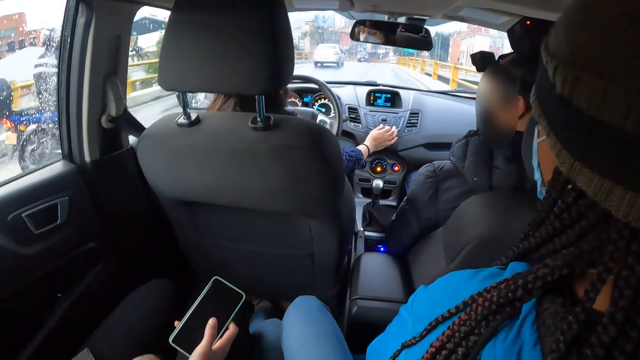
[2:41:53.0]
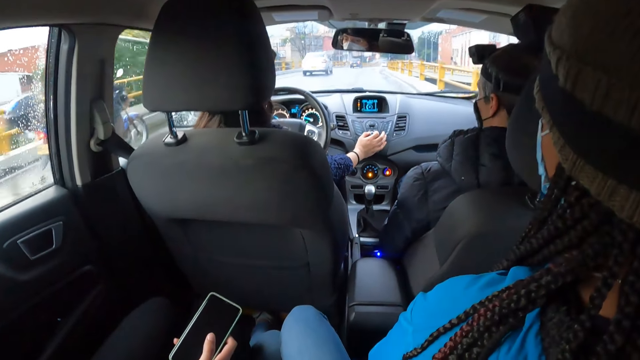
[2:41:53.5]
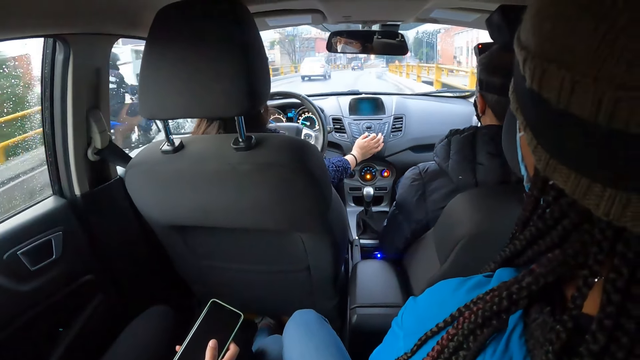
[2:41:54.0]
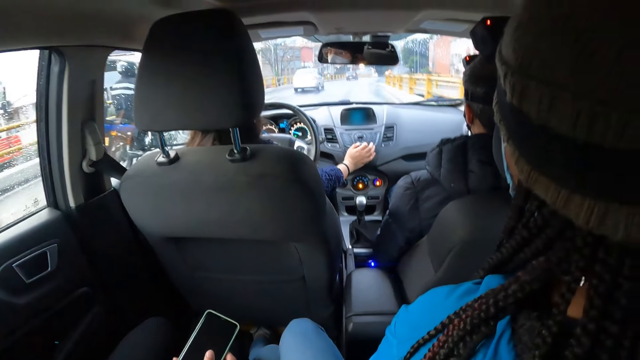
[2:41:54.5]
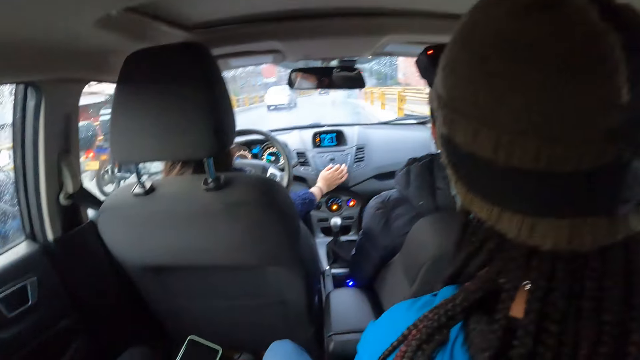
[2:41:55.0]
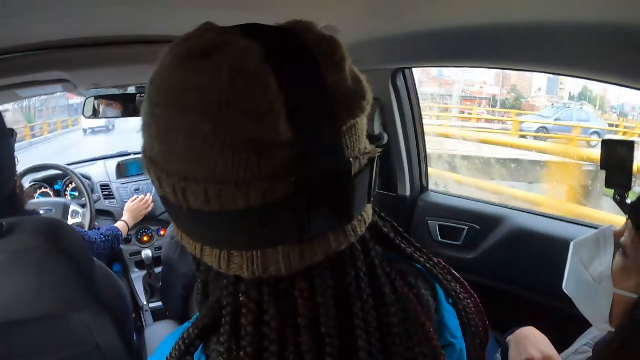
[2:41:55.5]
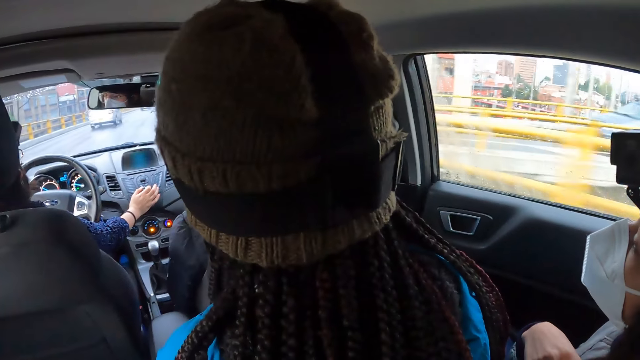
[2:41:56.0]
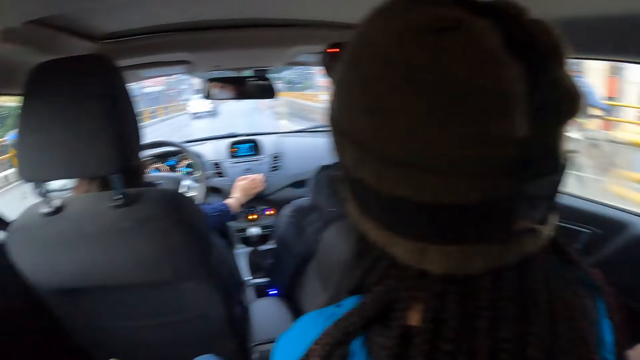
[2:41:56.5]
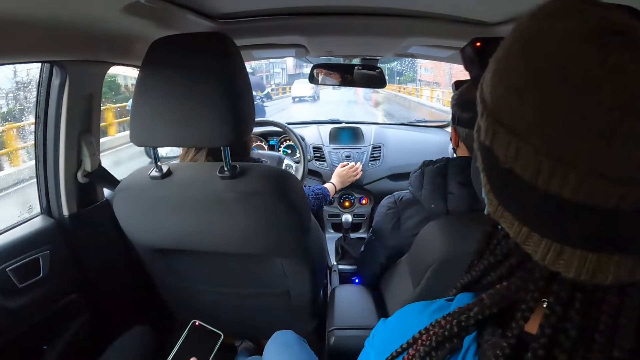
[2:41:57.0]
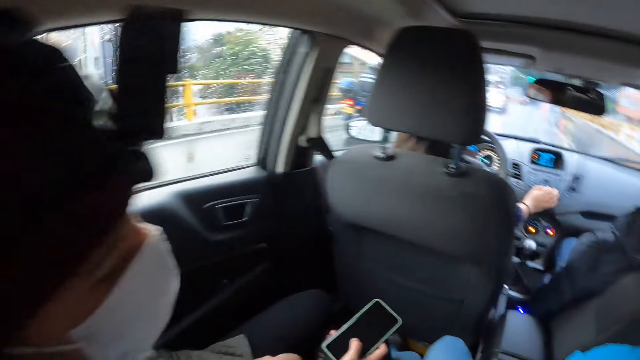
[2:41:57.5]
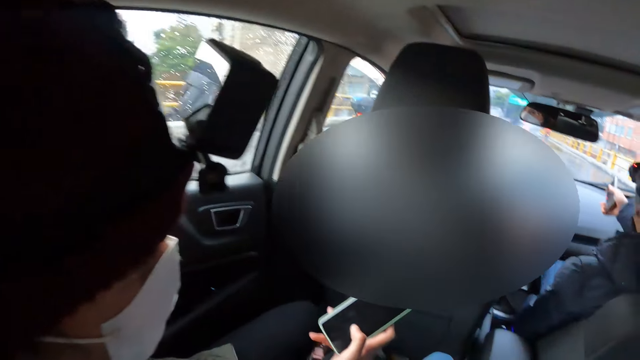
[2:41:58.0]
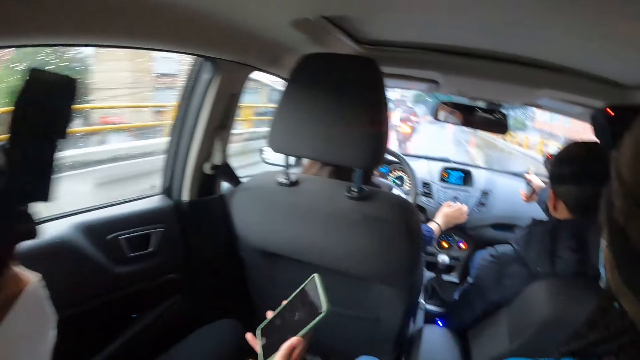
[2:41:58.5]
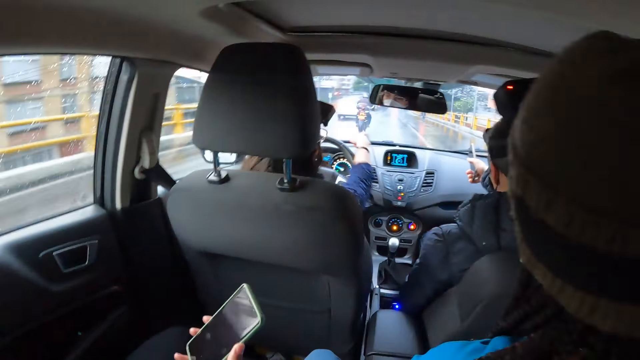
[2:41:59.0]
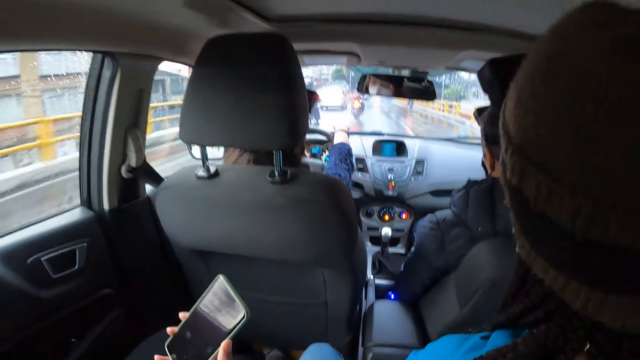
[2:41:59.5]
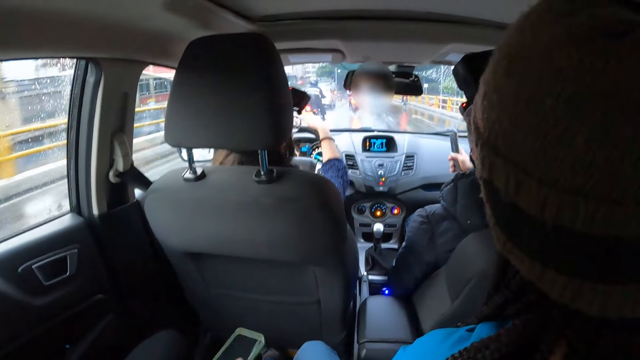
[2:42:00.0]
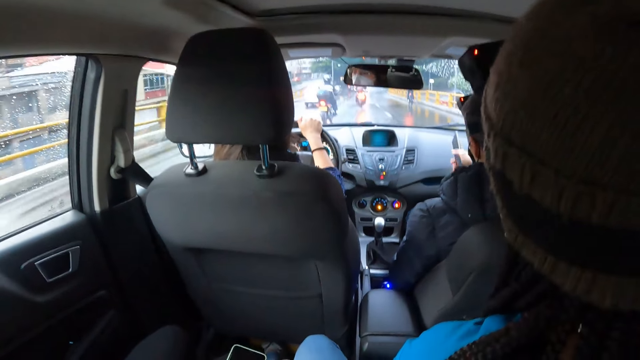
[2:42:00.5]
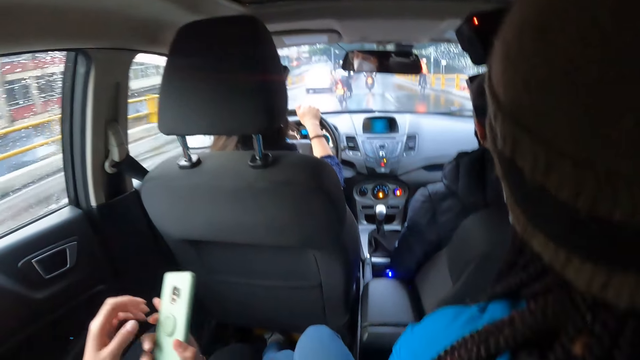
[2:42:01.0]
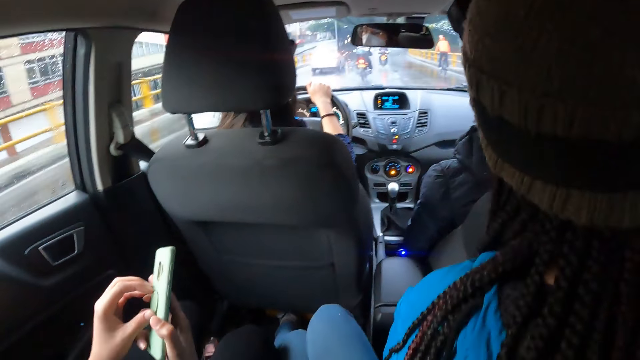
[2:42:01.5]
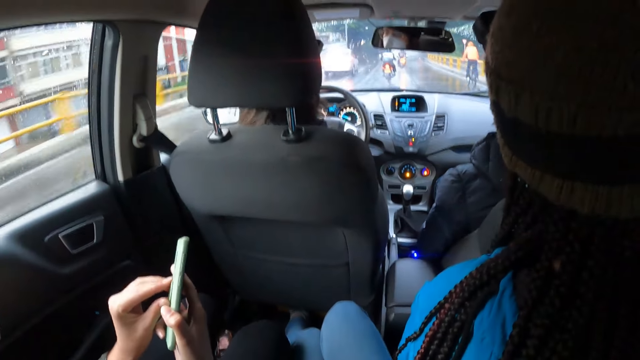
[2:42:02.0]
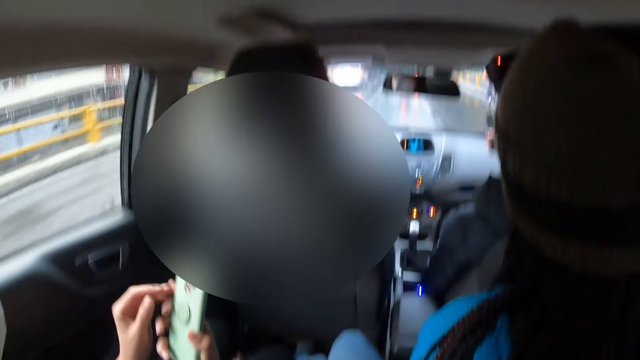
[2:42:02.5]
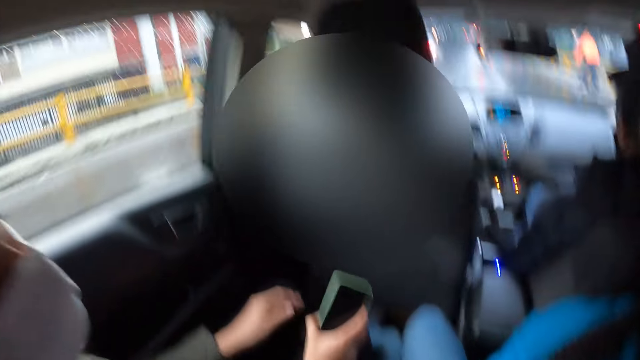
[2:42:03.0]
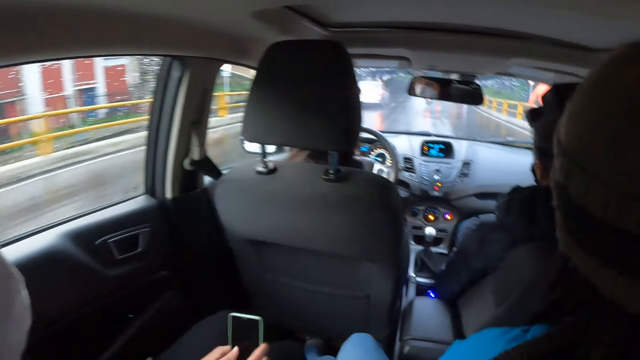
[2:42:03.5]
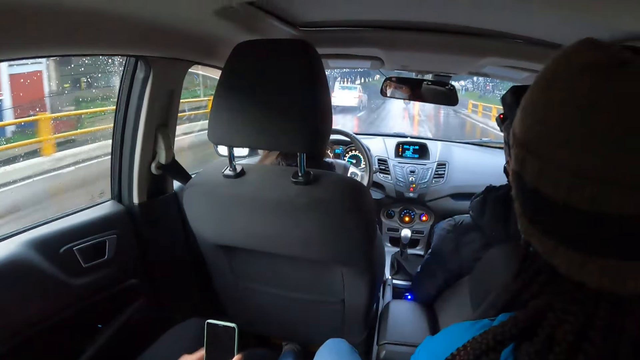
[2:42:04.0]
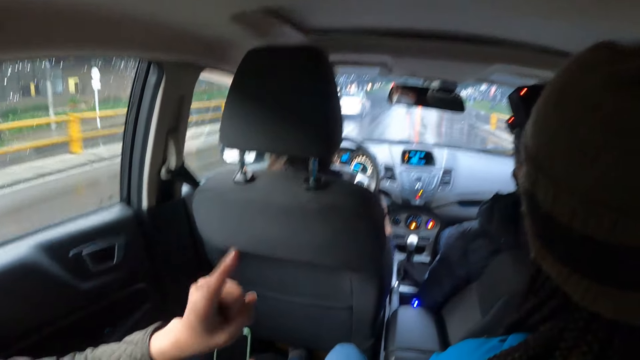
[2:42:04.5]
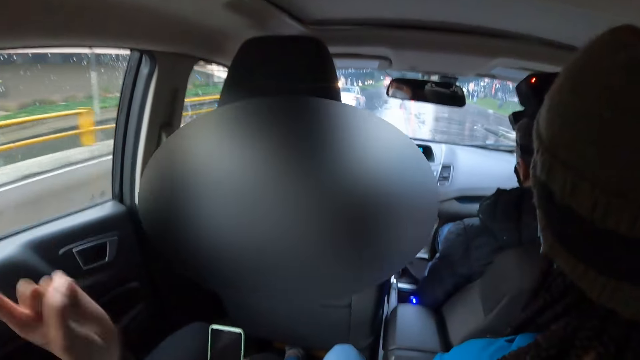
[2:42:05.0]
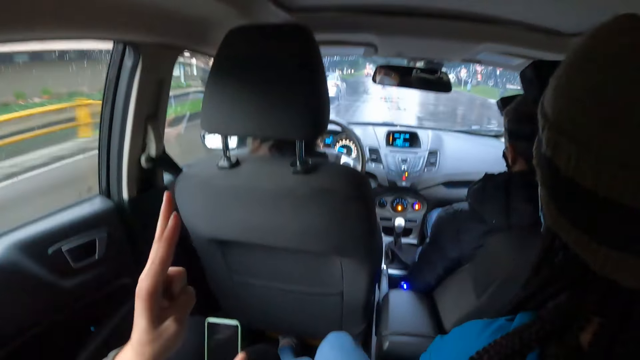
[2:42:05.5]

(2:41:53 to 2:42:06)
The camera wearer looks aside. They look at a woman. A man gesticulates with a phone in his right hand. Another woman interacts with the man. The first woman holds a phone. The other woman holds the steering with her right hand. The first woman touches the back of the phone in her right hand with her left hand. She holds a sticker on the phone, turns the phone, and points forward.

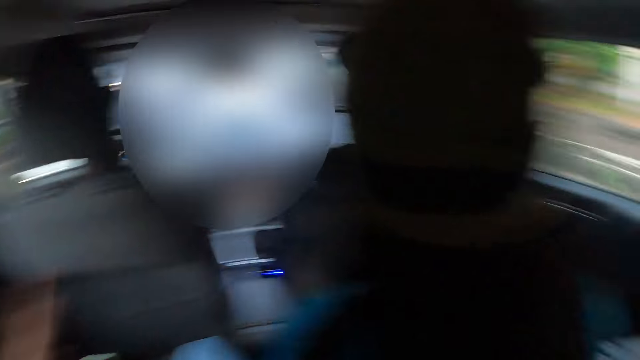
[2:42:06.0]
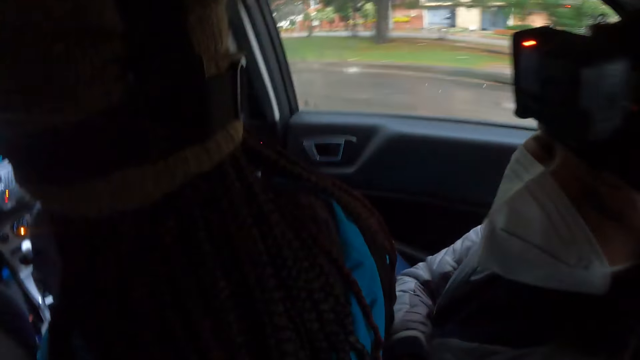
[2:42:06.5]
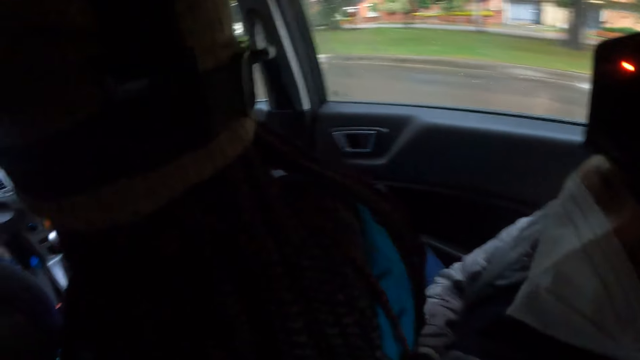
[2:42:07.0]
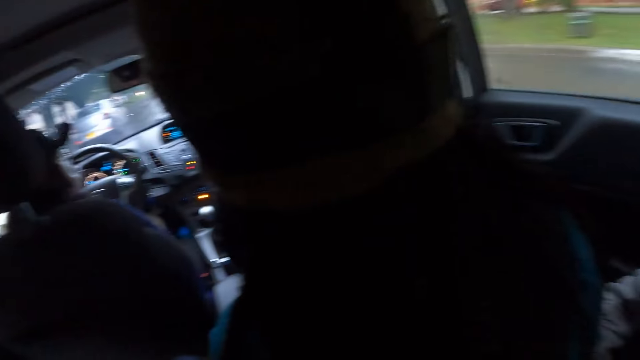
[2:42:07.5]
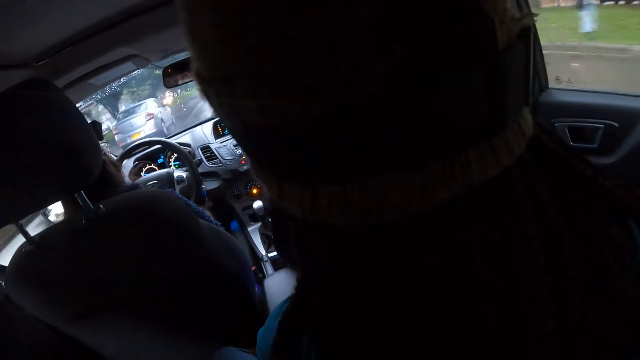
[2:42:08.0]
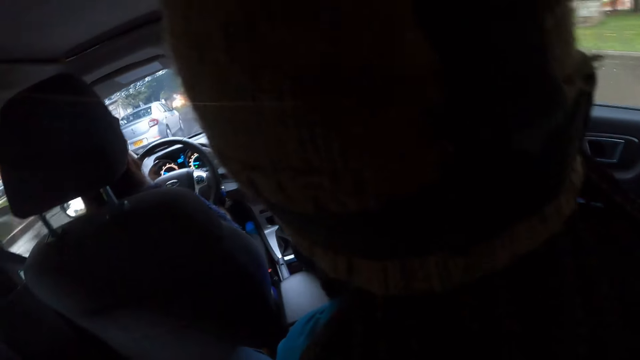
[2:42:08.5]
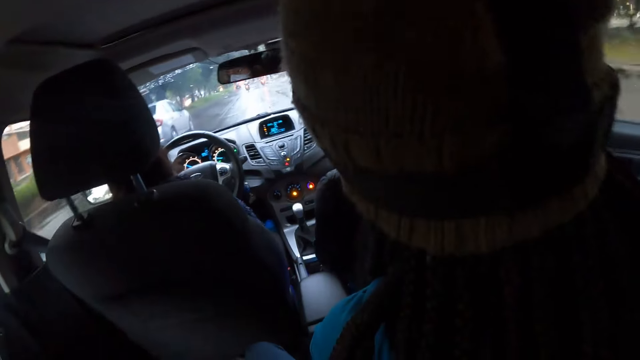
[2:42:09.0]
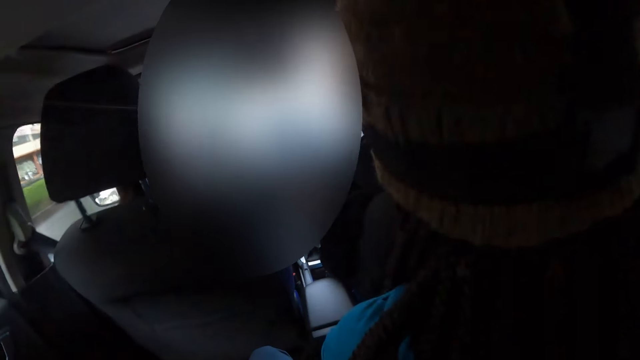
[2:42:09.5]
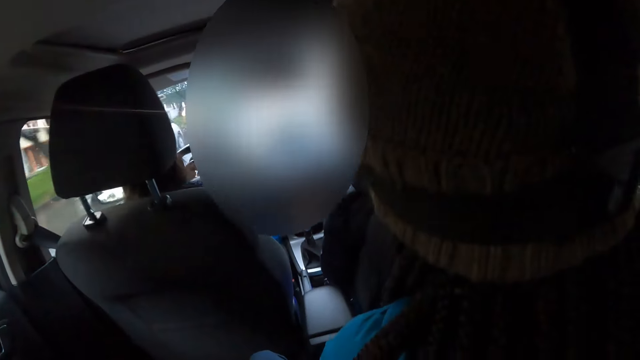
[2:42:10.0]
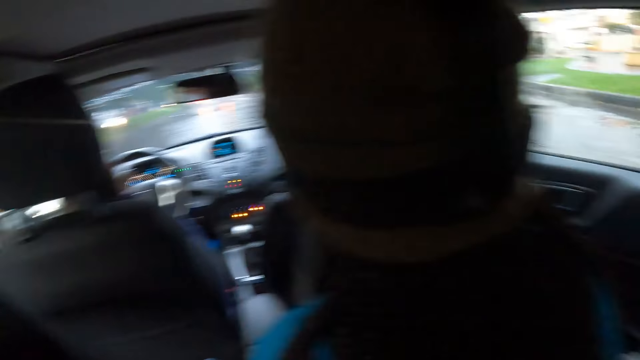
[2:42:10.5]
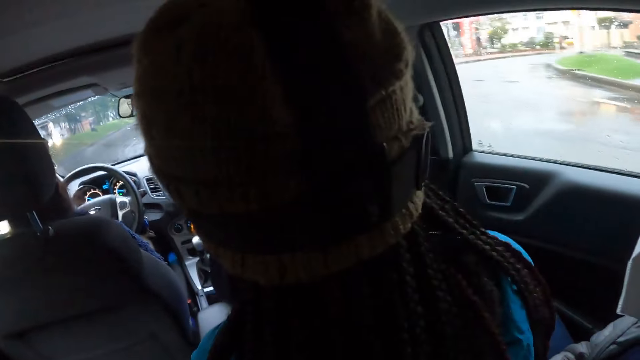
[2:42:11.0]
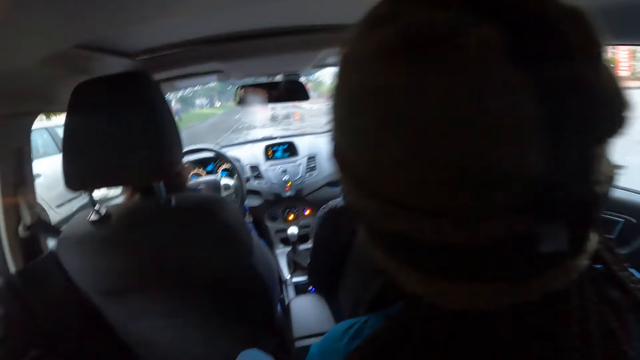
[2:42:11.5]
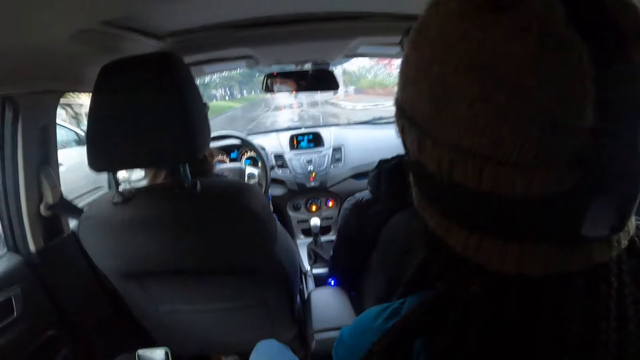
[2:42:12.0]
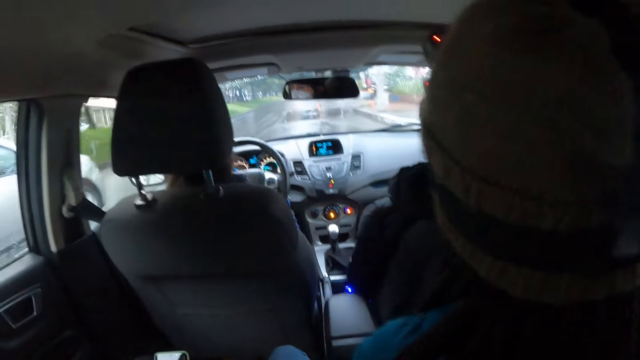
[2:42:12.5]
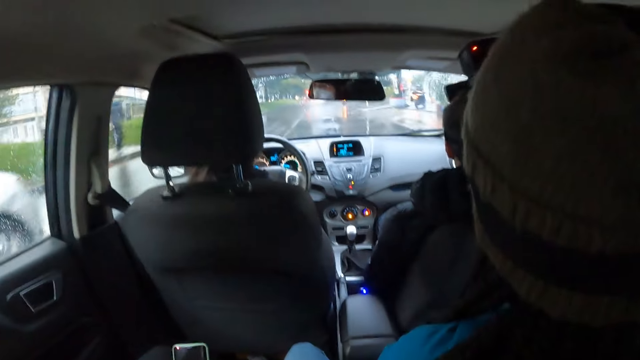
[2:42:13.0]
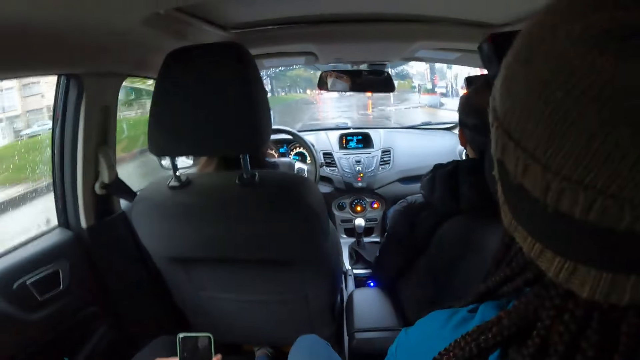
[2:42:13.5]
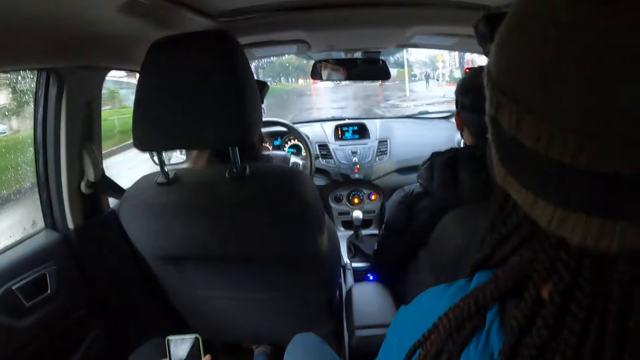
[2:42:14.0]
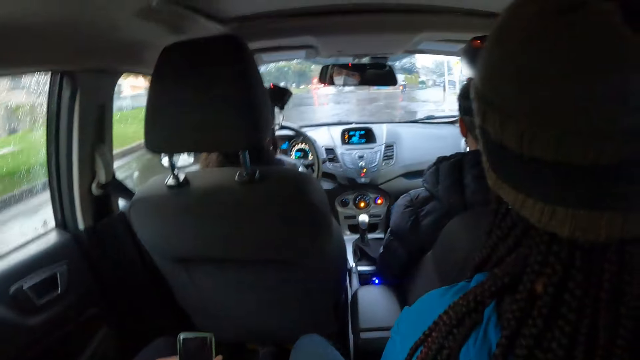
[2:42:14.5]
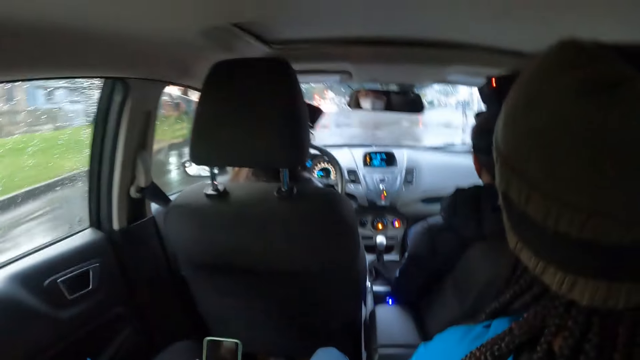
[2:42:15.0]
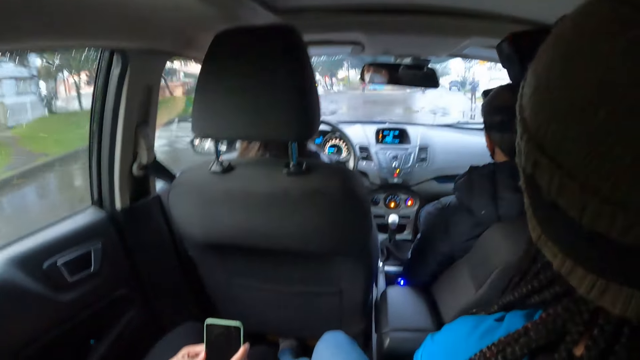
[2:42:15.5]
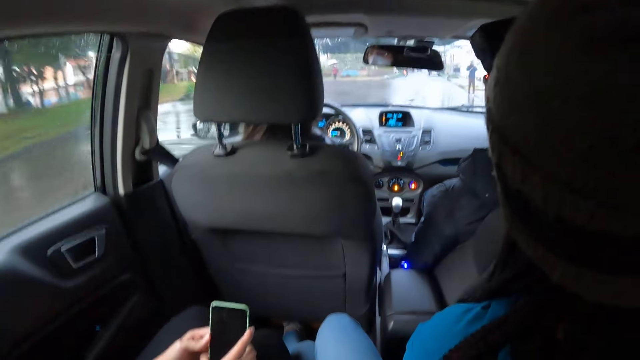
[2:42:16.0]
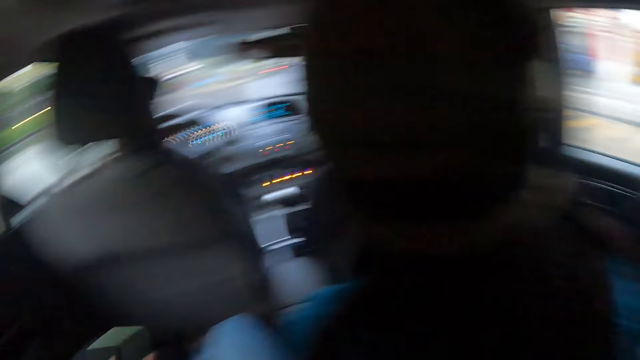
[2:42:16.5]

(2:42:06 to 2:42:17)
The camera wearer looks aside. They interact with the woman. The woman looks at the camera wearer. The camera wearer looks forward. Another person drives the car.
